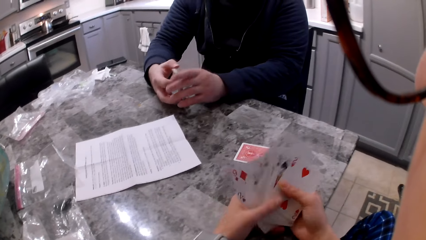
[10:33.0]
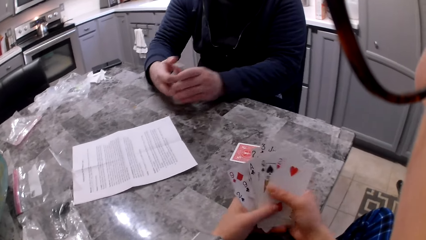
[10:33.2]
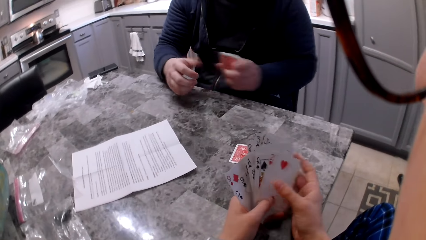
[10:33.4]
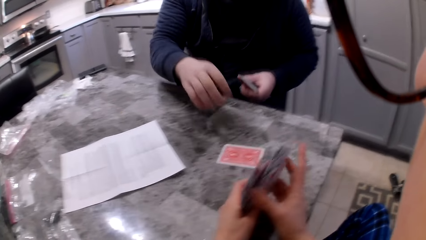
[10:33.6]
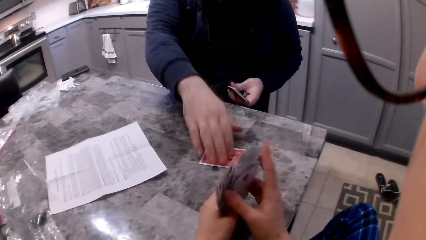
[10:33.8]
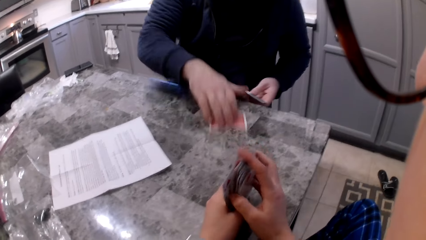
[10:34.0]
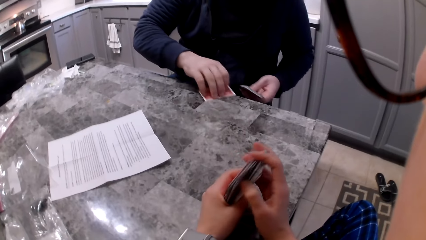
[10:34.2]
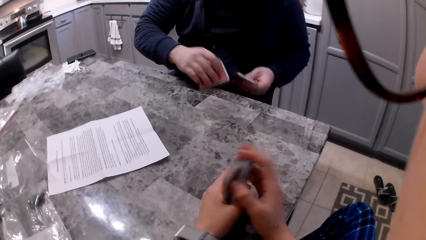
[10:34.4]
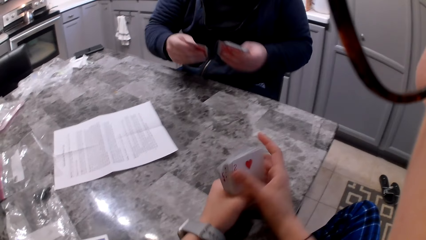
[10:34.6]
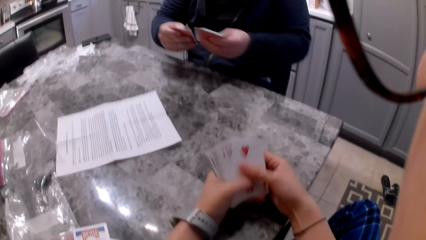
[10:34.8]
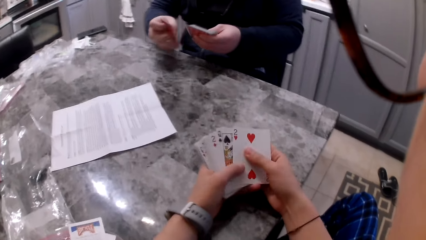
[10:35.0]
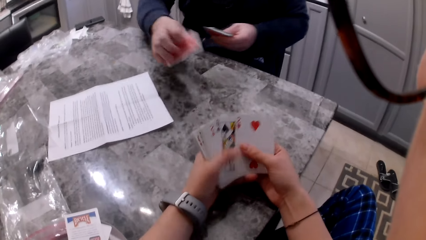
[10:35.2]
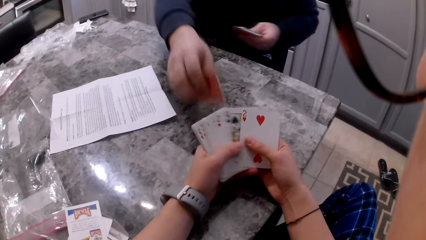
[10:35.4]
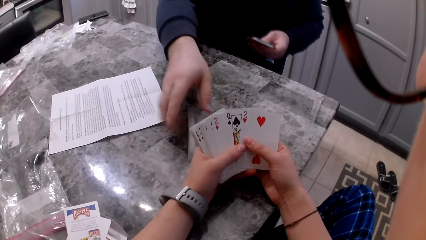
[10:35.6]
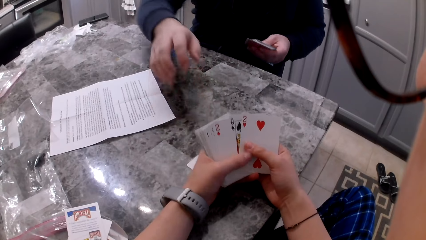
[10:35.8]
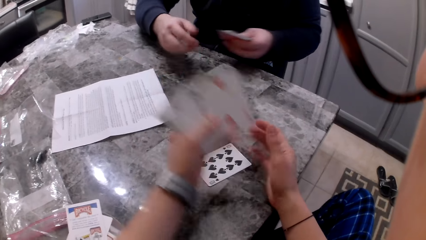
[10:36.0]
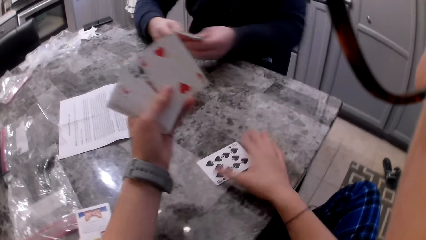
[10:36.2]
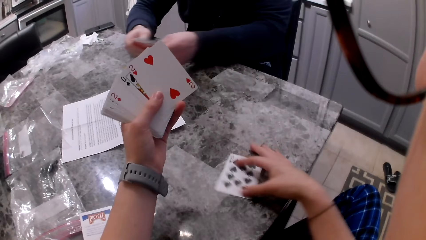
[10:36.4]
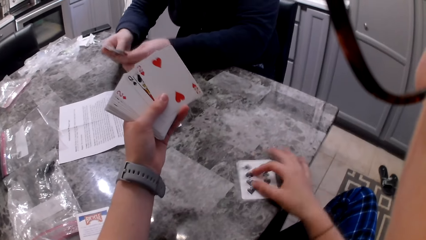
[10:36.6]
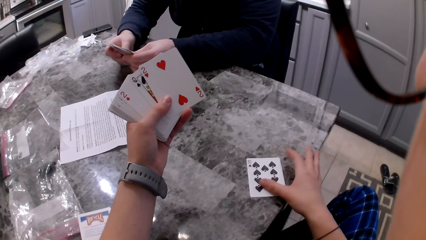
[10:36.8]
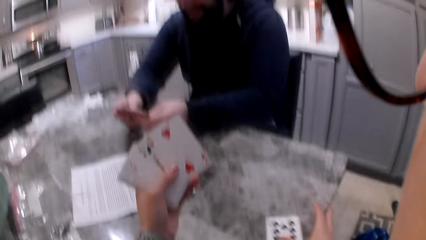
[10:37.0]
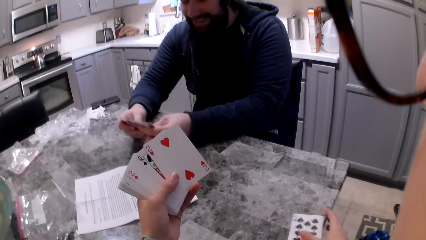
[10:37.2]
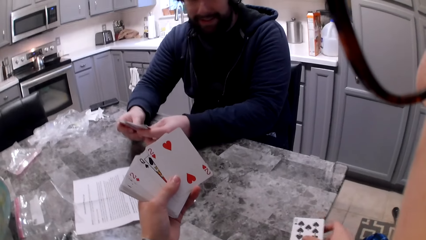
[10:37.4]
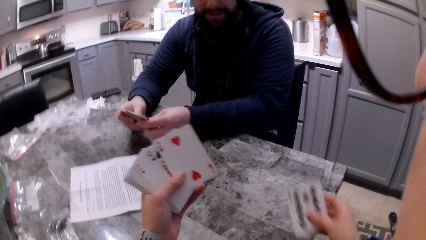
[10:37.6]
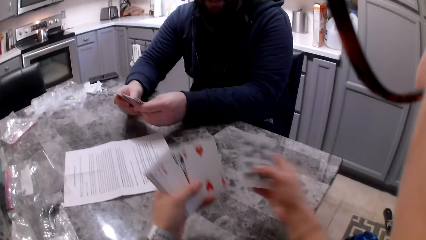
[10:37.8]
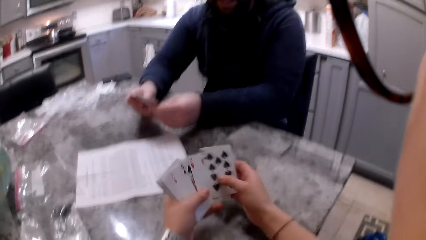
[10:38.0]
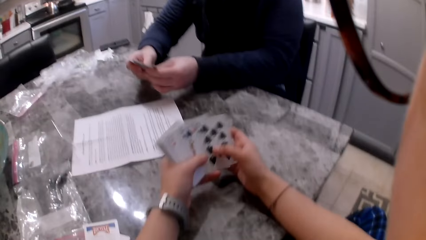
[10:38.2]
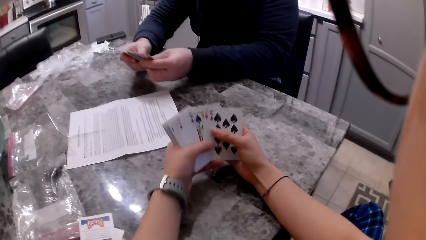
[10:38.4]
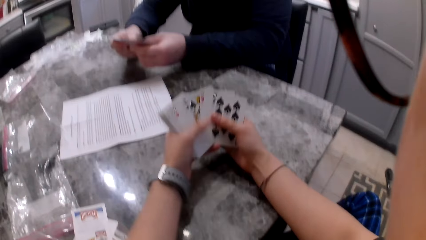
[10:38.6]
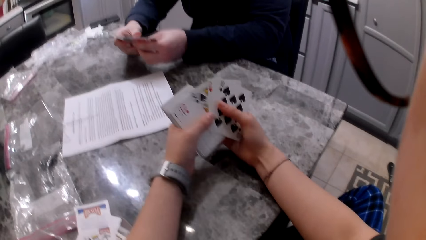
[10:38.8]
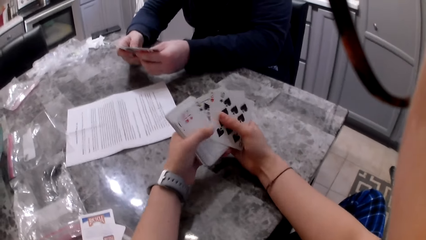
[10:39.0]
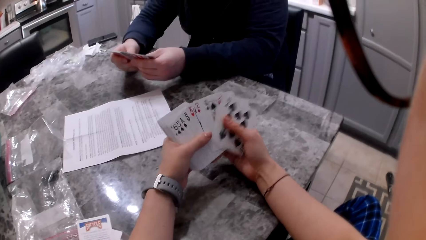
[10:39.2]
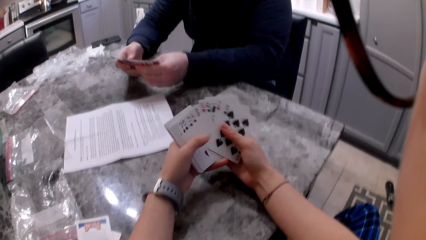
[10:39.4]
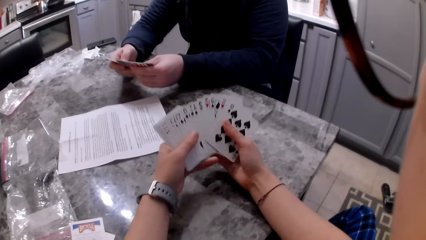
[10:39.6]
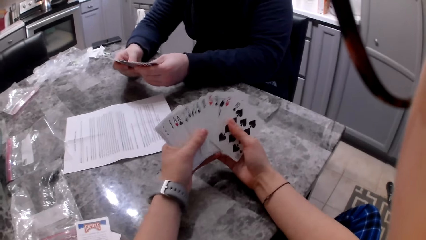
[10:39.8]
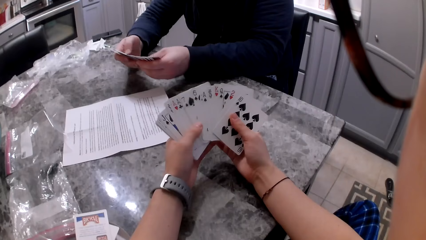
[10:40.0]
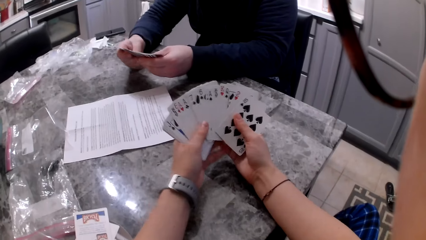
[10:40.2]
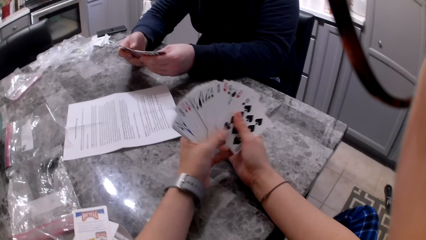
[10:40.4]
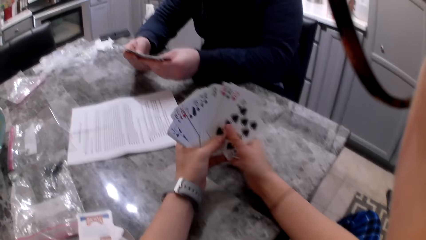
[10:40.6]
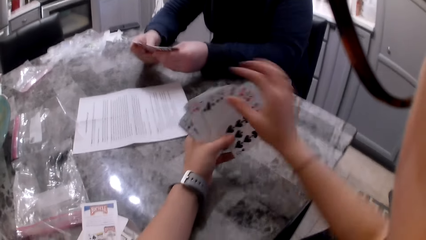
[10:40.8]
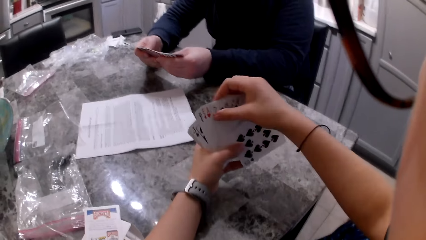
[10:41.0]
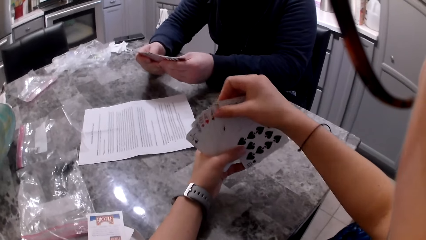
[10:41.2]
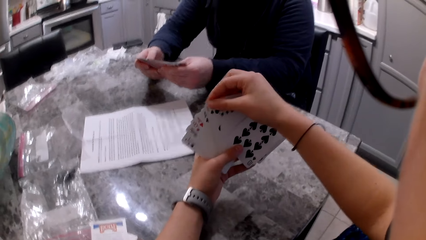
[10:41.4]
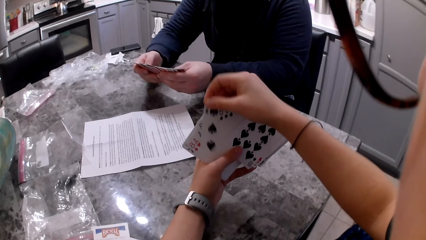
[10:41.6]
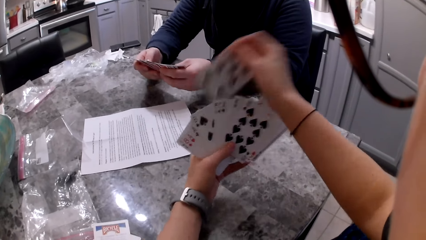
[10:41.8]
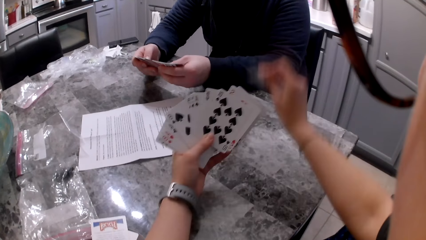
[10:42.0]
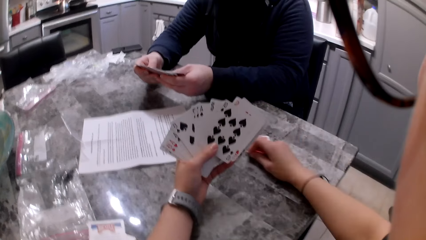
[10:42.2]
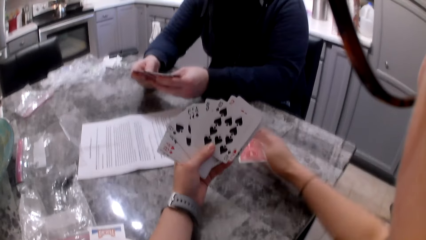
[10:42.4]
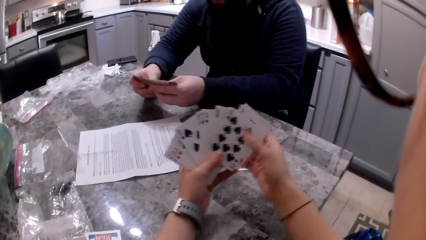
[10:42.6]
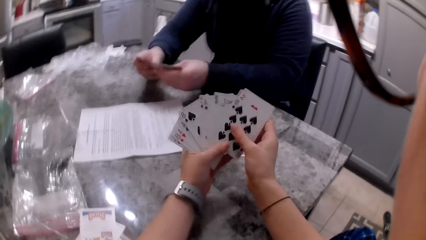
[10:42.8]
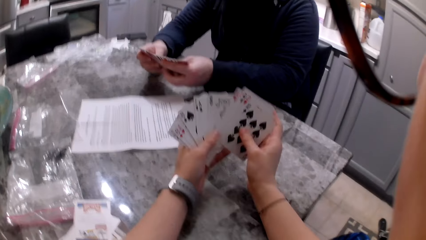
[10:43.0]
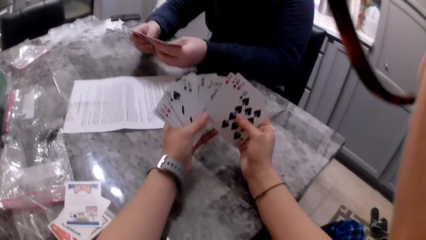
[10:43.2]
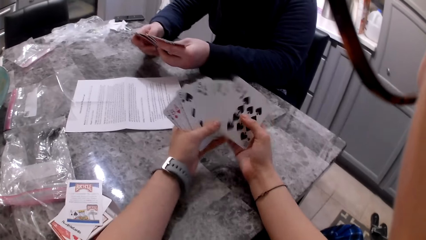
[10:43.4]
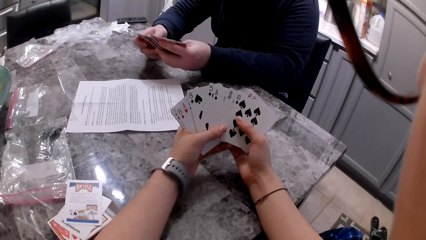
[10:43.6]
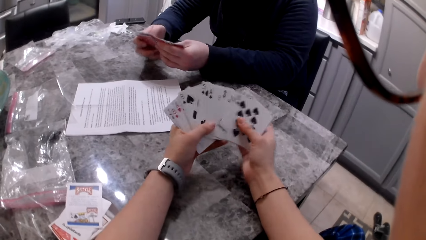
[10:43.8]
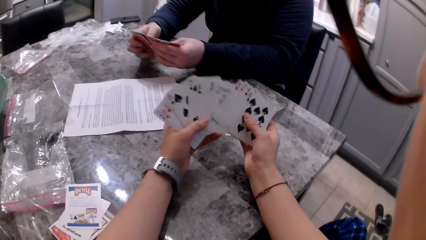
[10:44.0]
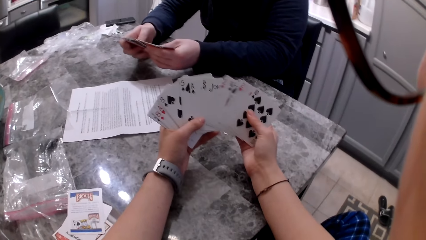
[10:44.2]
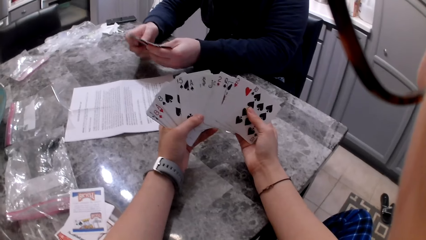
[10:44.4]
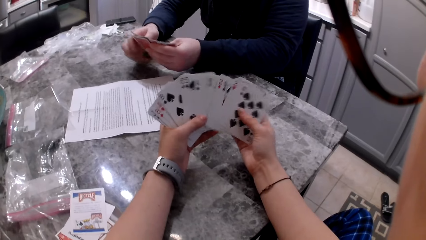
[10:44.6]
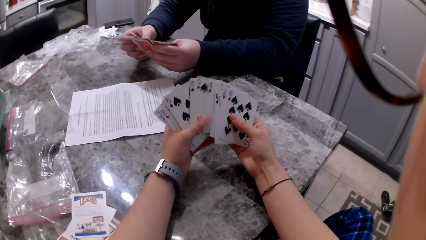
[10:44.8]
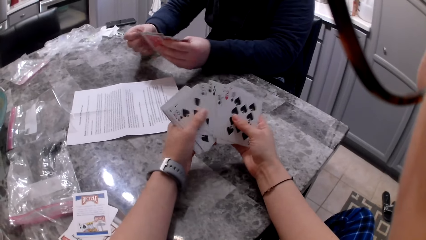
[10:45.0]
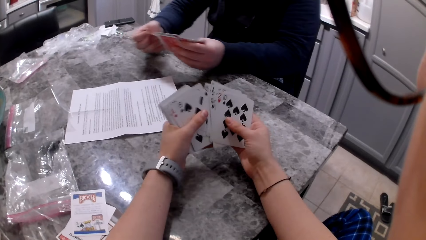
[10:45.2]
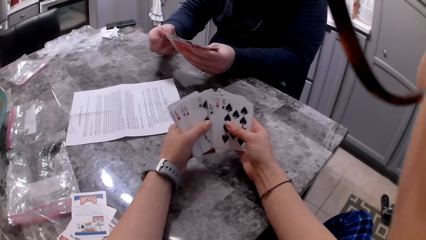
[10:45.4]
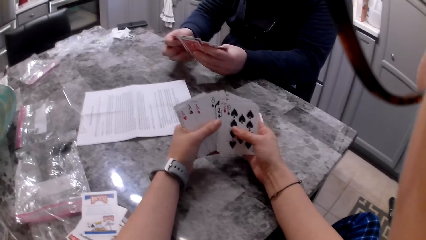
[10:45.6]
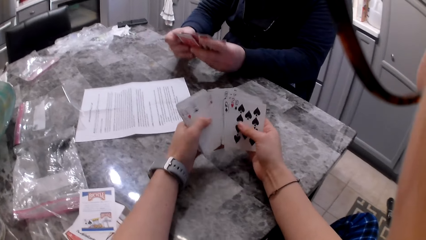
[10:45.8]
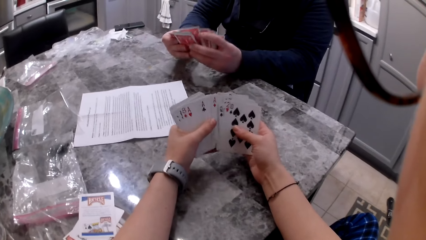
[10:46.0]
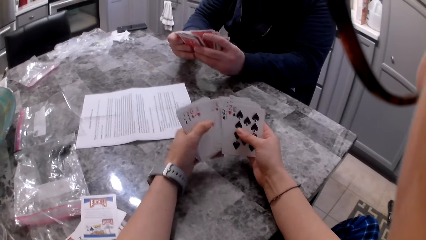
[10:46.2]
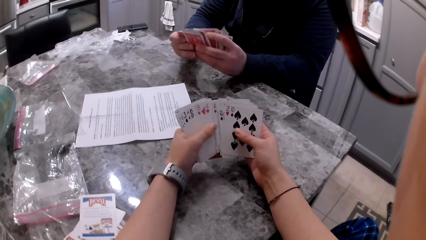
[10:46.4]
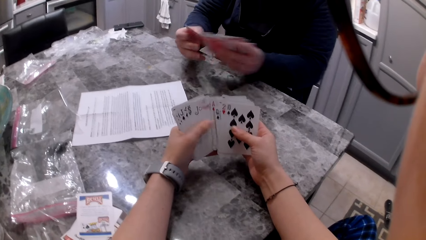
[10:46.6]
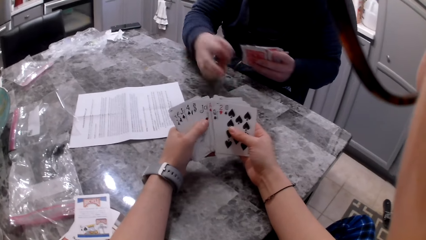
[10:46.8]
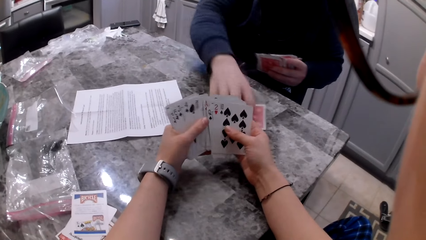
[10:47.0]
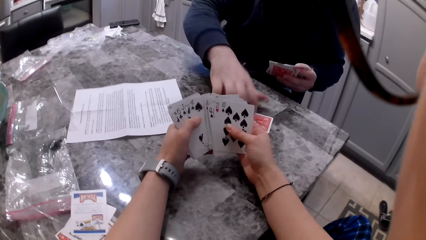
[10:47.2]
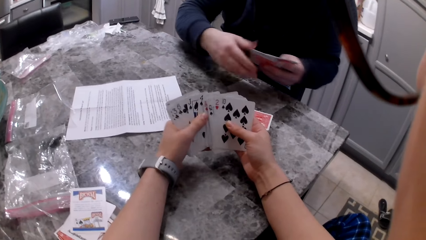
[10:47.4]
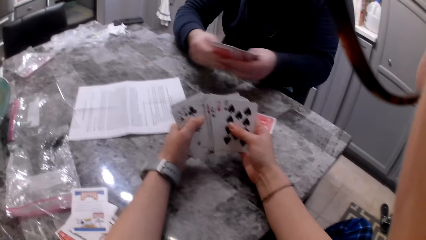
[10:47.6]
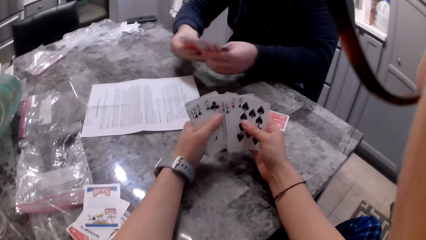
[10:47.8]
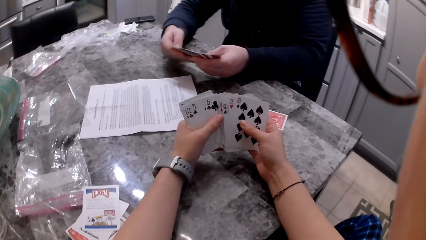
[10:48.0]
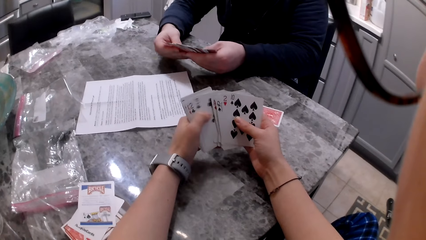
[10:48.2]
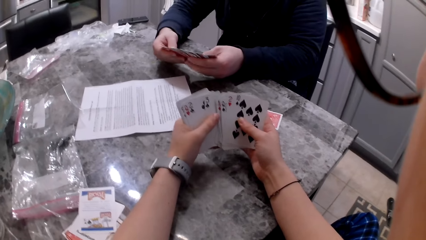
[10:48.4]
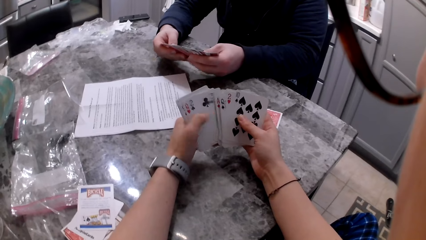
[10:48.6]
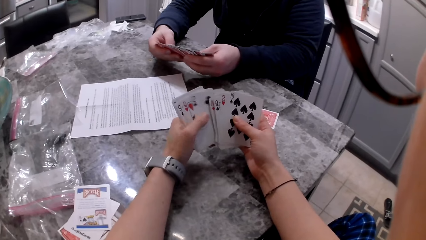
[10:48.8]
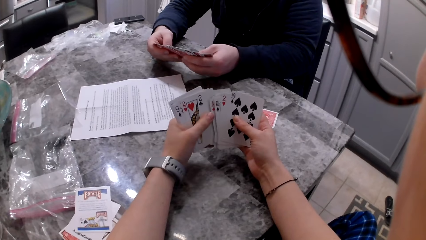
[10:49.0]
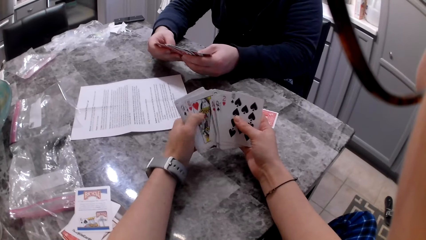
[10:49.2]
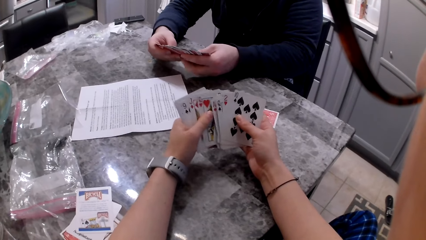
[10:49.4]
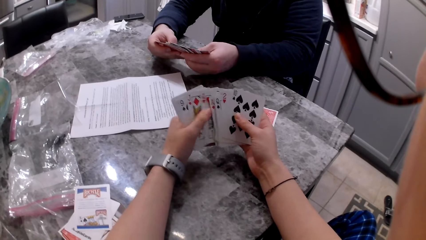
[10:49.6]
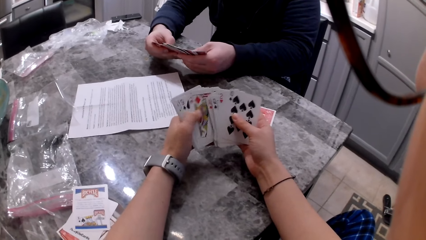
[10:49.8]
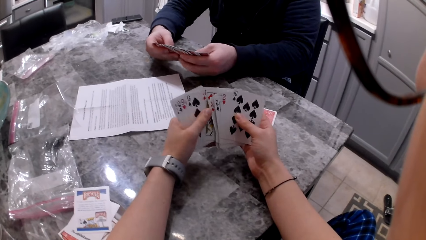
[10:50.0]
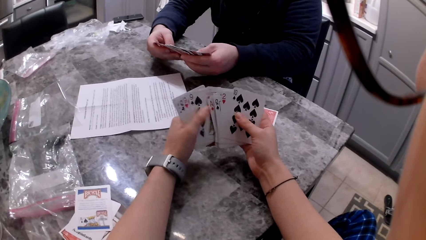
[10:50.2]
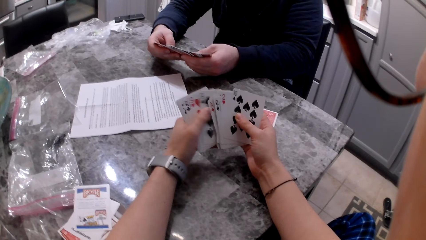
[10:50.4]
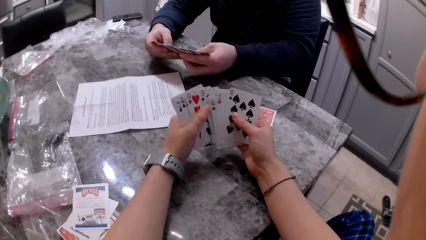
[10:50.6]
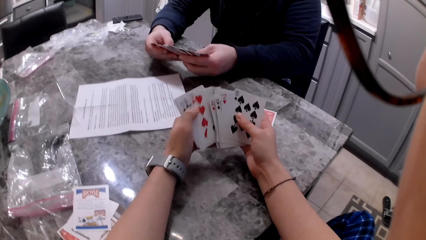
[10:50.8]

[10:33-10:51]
The camera wearer aligns cards in her hands. A man picks up the card on the counter with his right hand. The camera wearer shuffles cards in her hands. The man drops the card on the counter in front of the camera wearer. The camera wearer picks up the card on the counter with her right hand. The man shuffles cards in his hands. The camera wearer shuffles cards in her hands, picks up a card with her right hand and drops the card on the counter. The man shuffles cards in his hands. The camera wearer shuffles cards in her hands. The man picks up a card with his right hand and drops the card on the counter. The camera wearer shuffles cards in her hands. The man shuffles cards in his hands.
